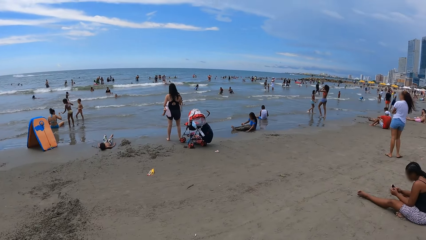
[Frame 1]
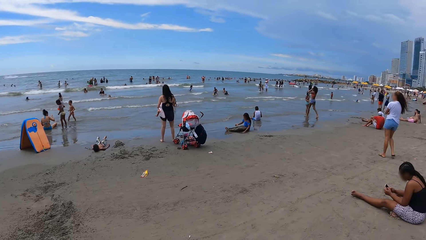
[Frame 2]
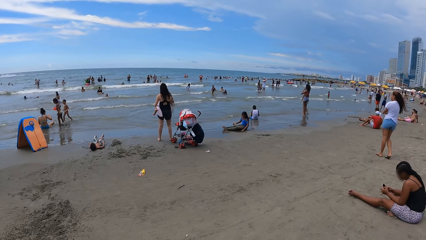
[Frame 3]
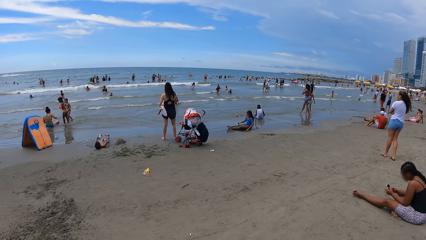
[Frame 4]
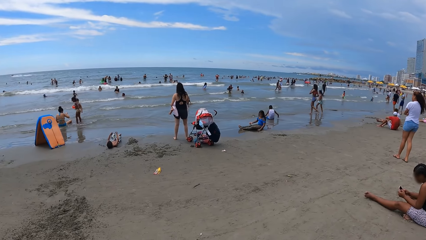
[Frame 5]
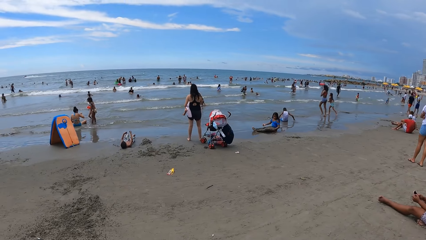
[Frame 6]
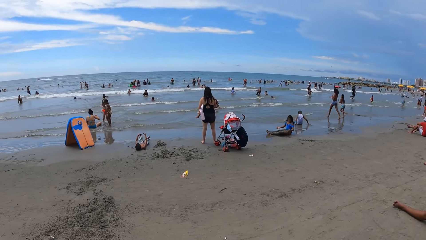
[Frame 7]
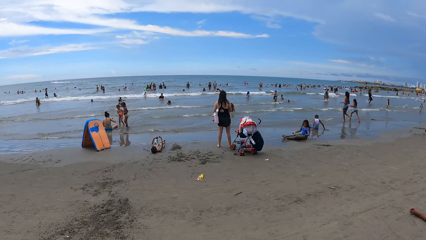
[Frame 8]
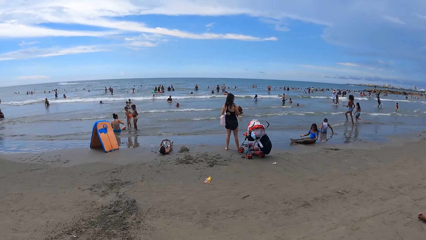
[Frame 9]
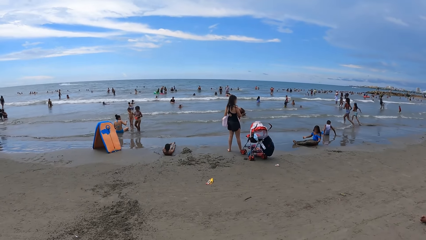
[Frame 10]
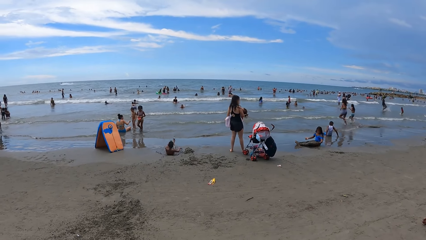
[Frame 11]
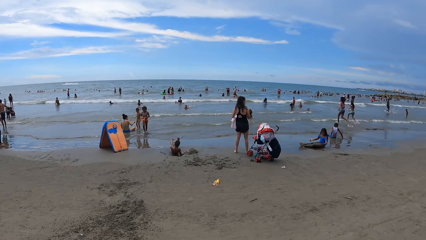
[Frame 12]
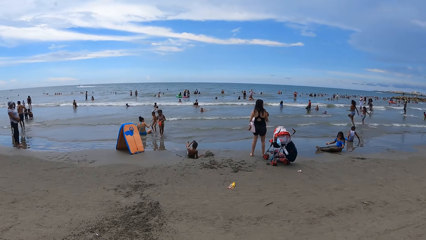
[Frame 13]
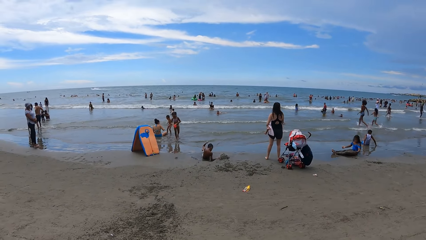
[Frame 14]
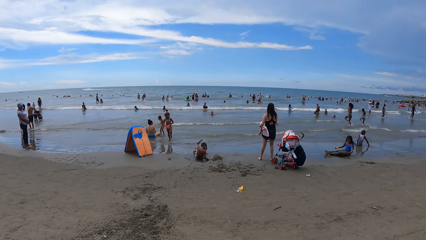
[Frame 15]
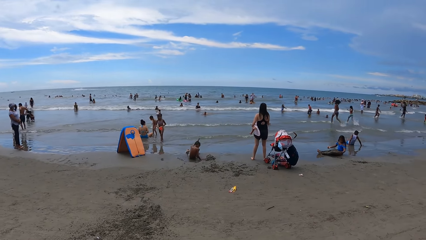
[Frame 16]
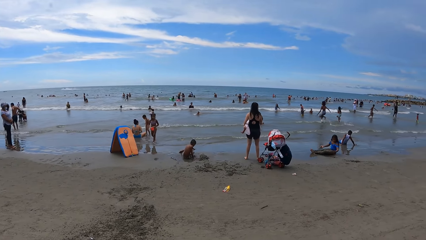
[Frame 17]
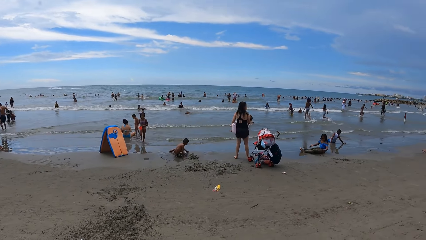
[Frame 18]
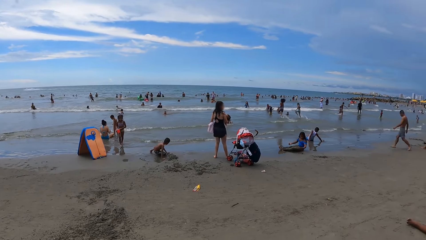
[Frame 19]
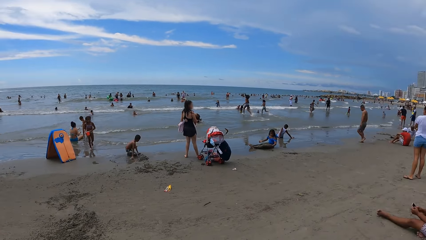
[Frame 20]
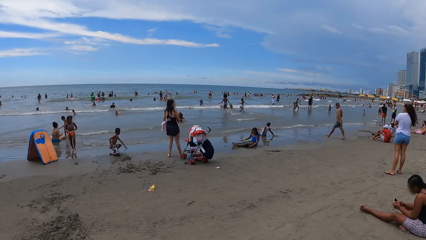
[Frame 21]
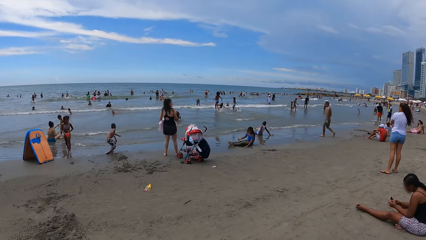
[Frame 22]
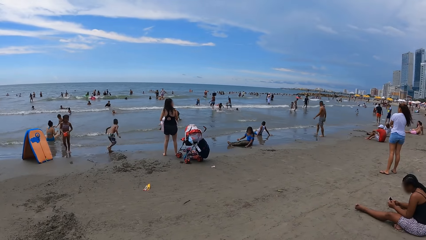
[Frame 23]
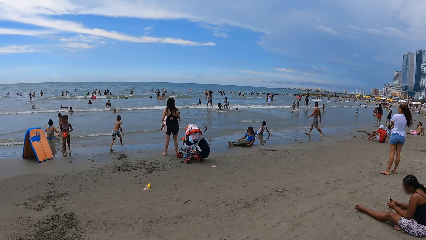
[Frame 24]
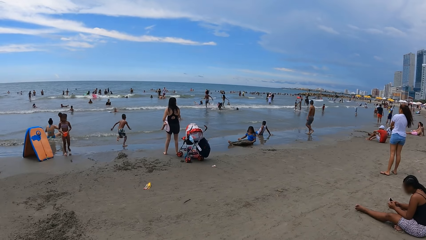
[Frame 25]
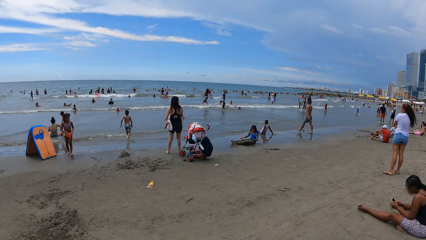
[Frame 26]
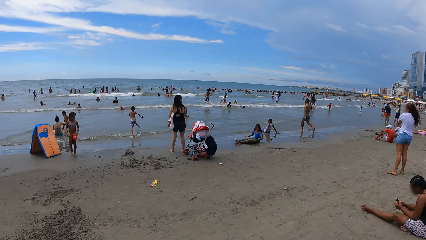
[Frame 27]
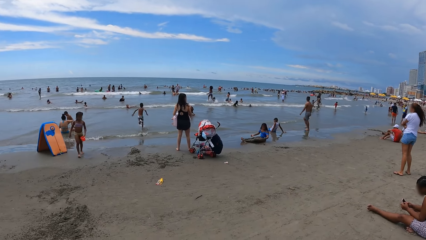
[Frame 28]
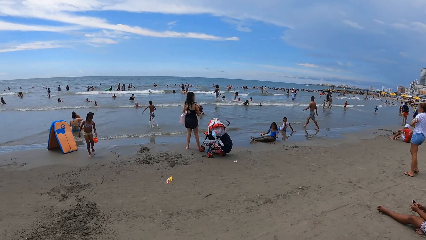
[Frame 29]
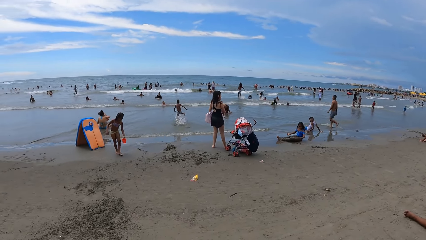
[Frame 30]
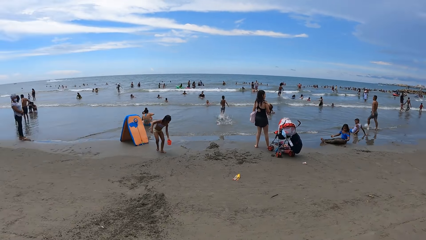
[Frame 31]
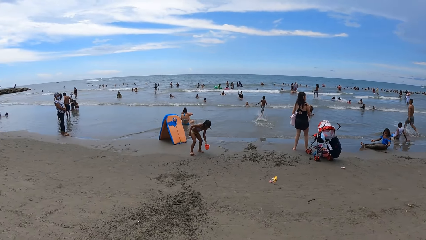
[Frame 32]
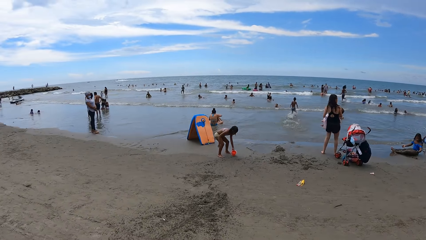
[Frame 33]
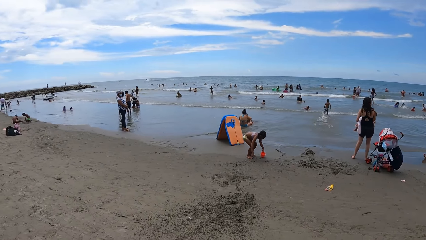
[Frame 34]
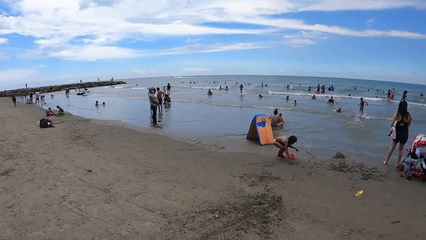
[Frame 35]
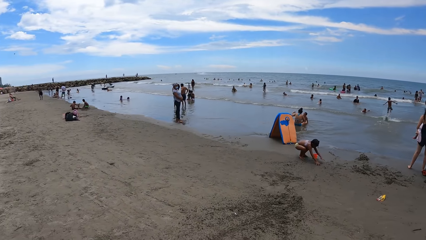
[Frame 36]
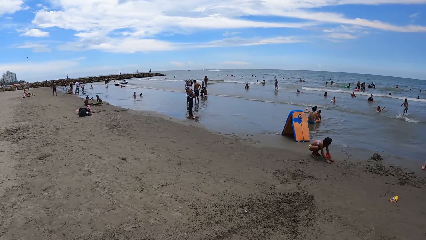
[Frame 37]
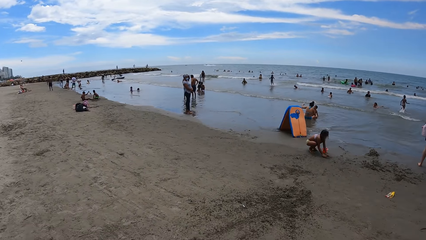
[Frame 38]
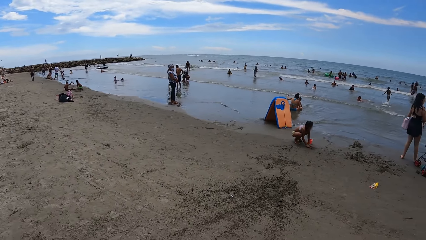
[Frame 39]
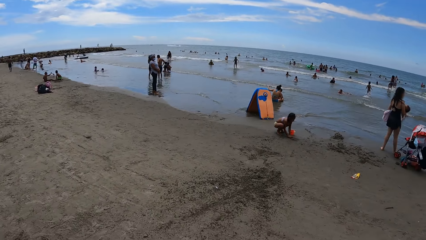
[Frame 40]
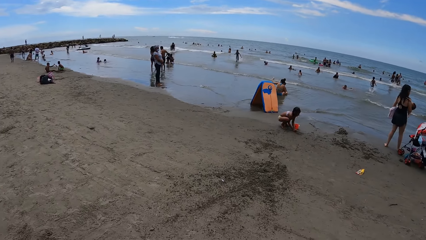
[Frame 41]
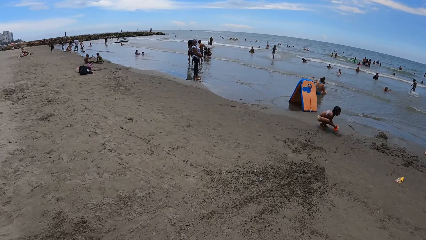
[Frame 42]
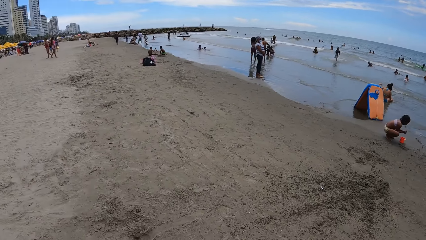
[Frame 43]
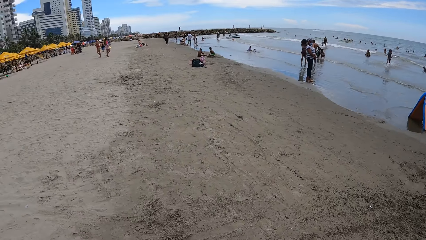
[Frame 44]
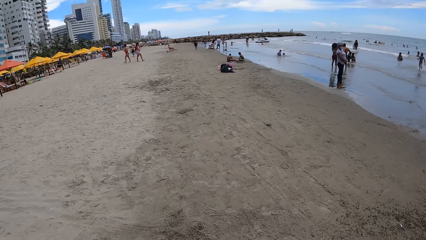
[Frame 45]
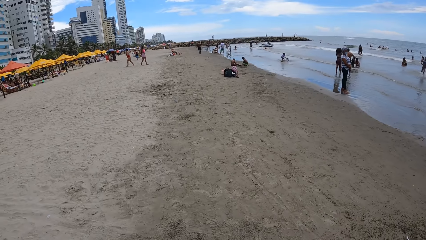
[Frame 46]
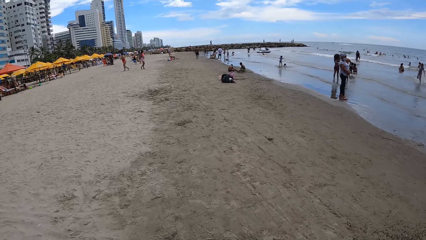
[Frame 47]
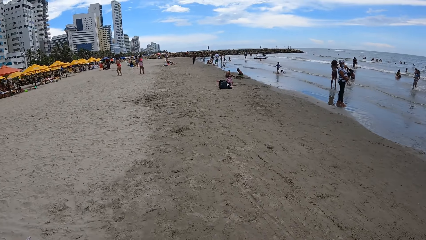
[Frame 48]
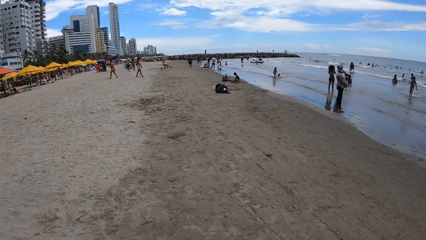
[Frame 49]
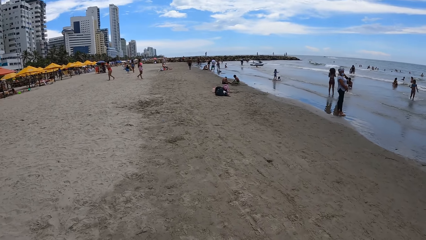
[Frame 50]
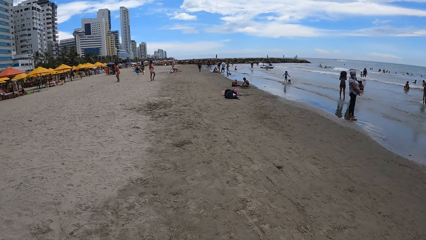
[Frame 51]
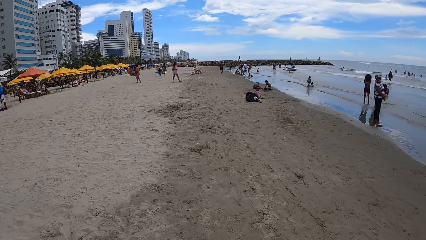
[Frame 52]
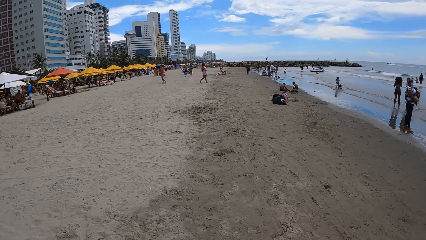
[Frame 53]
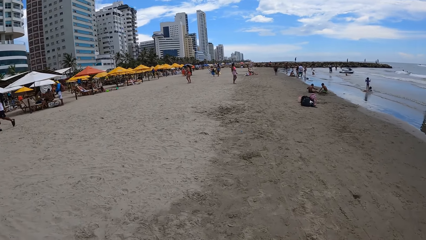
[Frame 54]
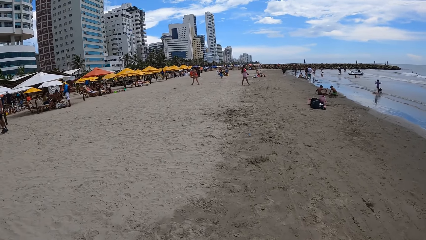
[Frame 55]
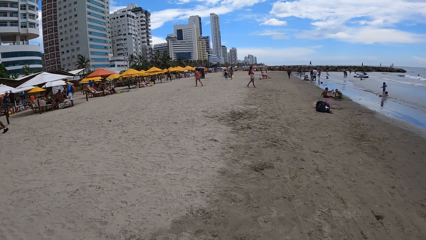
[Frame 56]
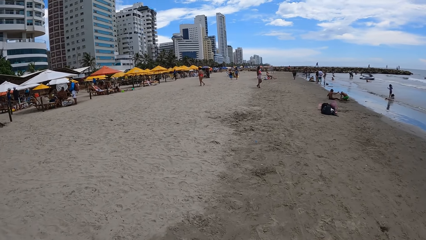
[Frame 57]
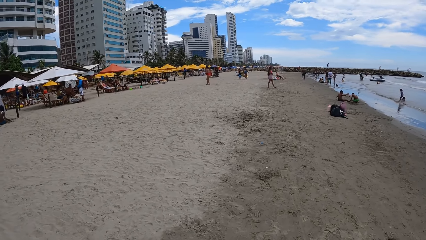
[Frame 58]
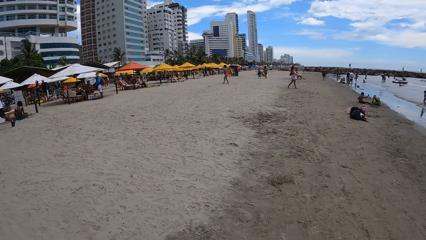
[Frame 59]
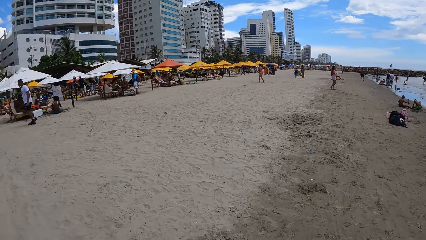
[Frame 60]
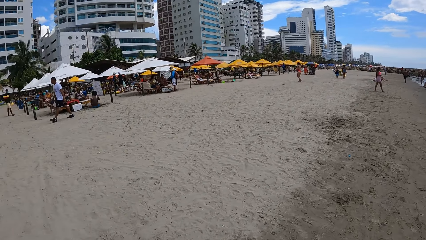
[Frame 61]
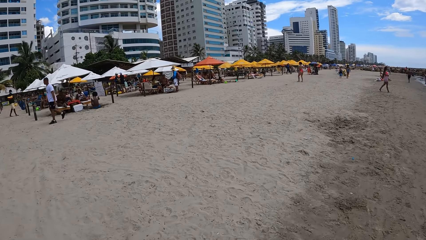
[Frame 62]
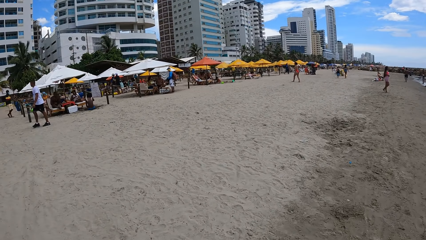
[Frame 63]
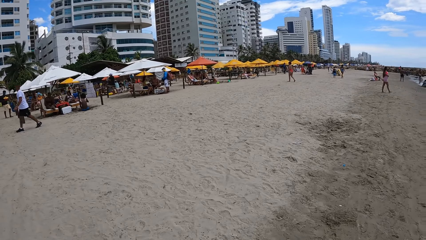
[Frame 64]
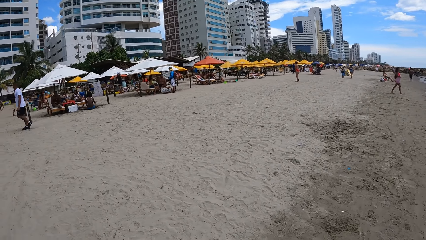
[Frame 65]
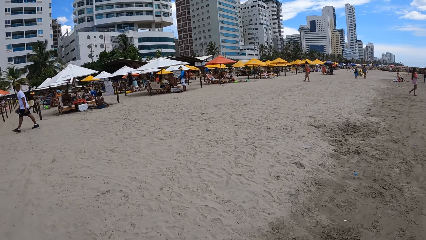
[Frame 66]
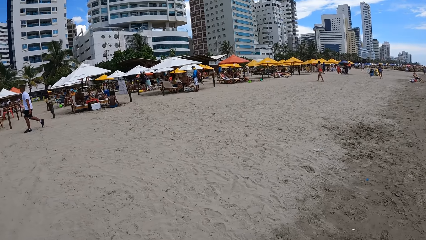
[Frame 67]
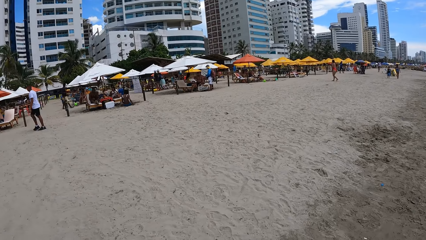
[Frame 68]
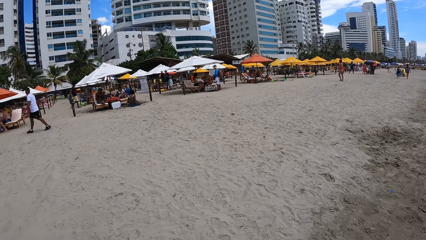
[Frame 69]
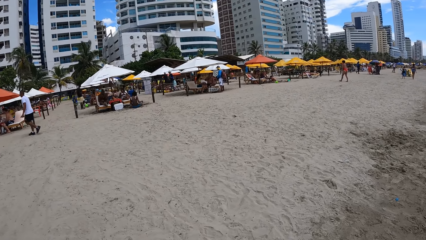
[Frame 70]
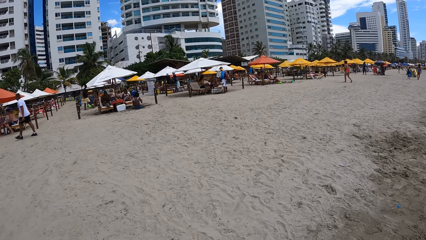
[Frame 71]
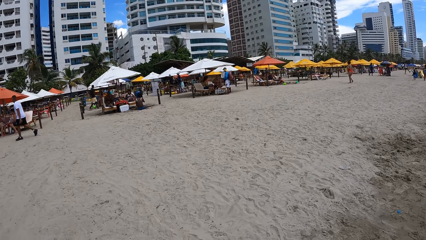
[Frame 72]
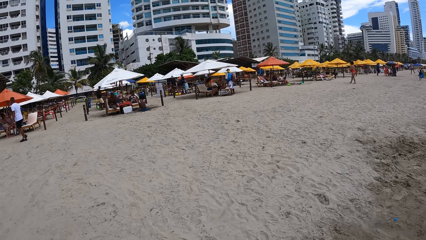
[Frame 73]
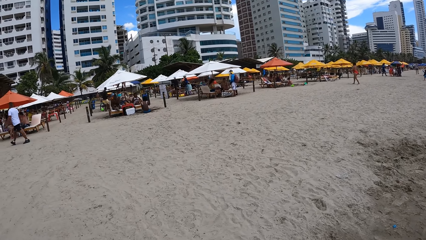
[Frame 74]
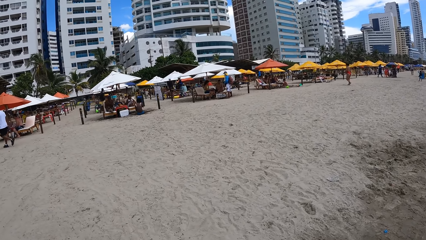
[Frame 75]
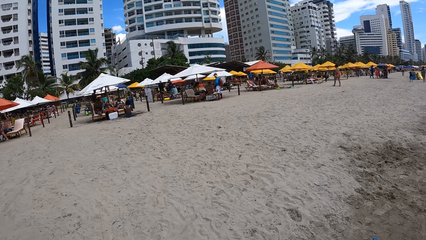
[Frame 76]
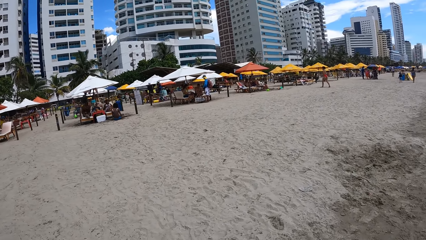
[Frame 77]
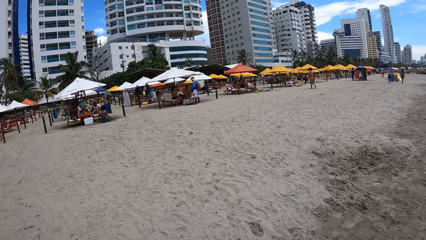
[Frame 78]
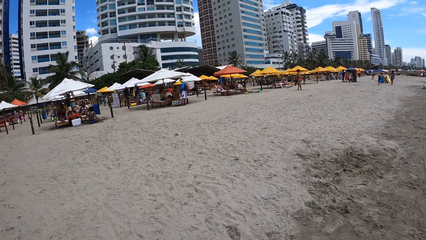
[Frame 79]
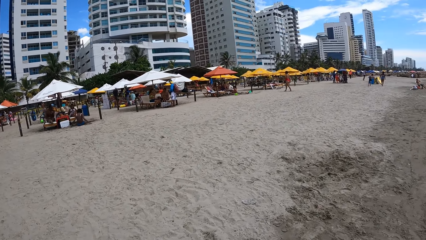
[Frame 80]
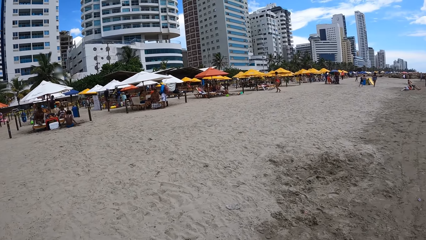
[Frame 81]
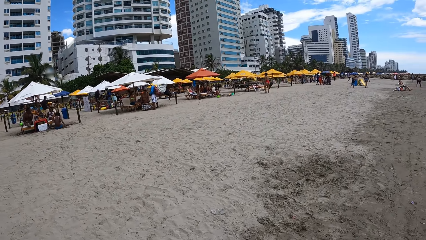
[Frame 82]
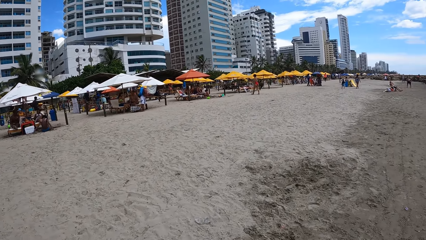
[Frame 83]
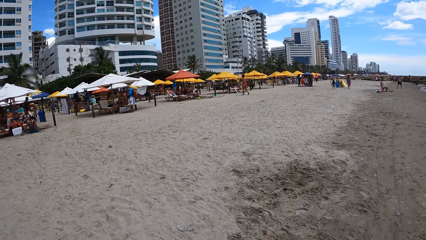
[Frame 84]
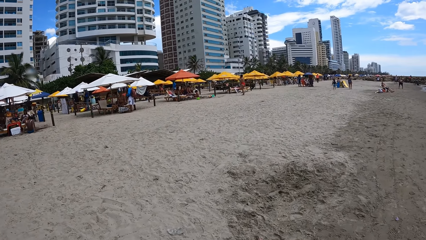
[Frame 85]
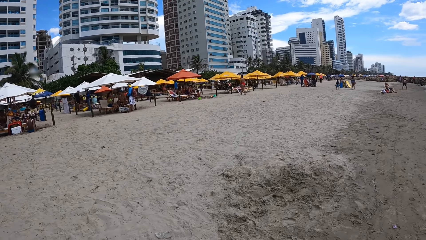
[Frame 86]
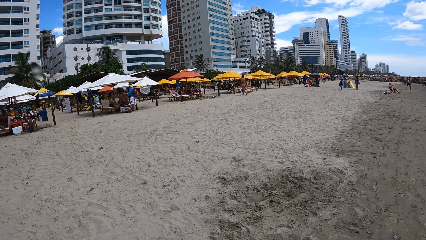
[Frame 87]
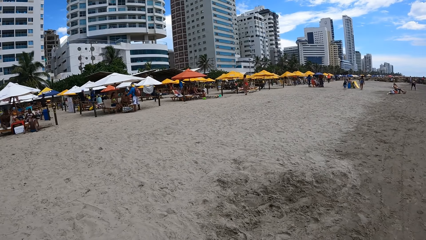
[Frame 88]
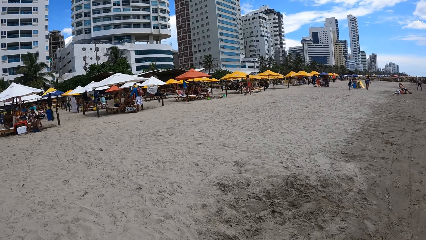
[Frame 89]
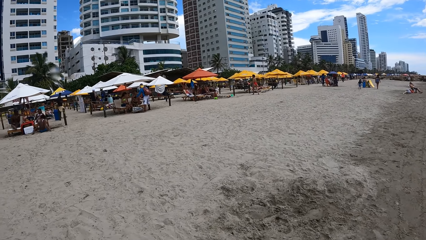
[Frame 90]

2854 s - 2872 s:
The camera wearer stares at the people. They look around. They walk around the seashore.
